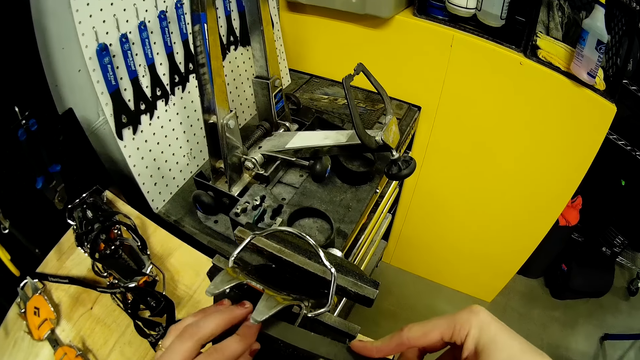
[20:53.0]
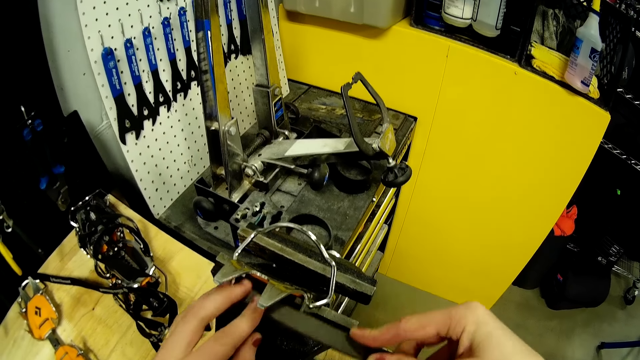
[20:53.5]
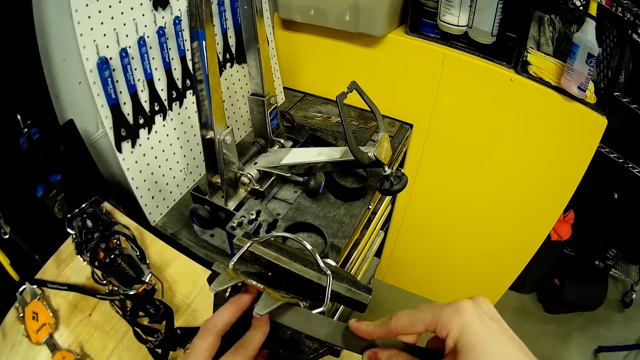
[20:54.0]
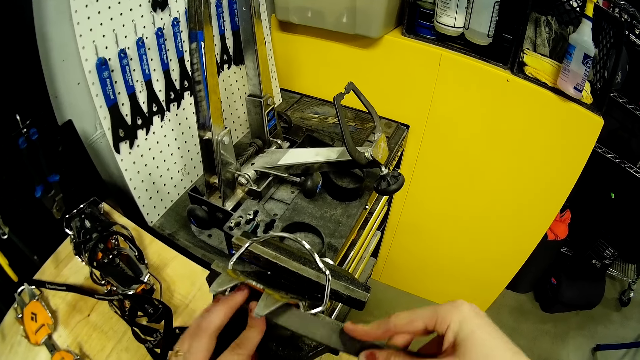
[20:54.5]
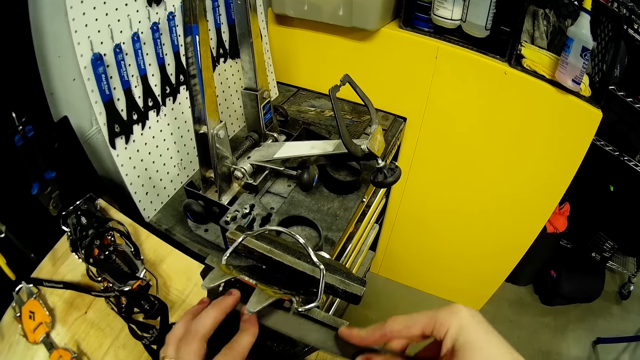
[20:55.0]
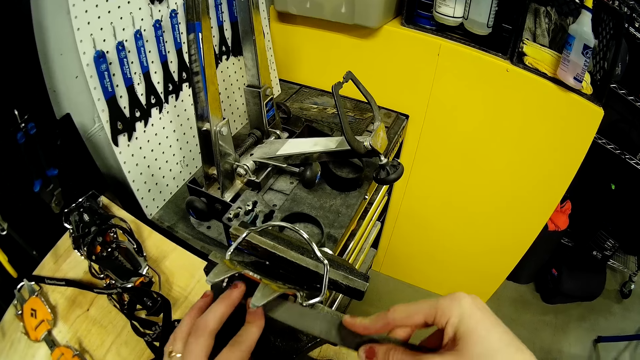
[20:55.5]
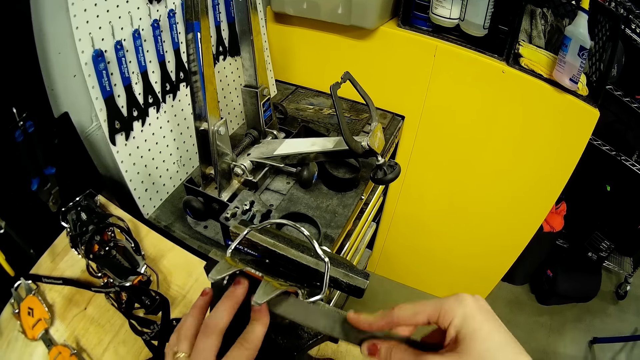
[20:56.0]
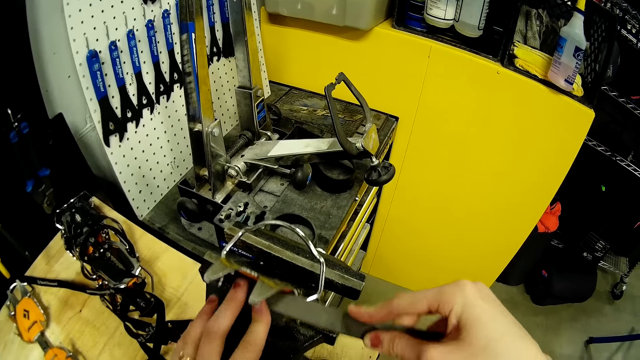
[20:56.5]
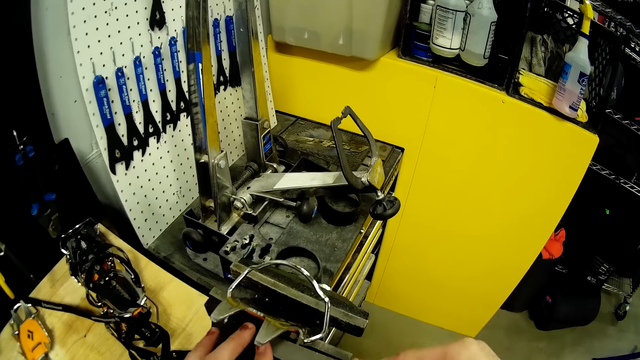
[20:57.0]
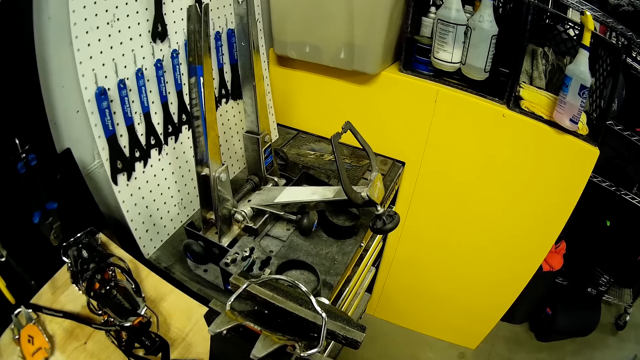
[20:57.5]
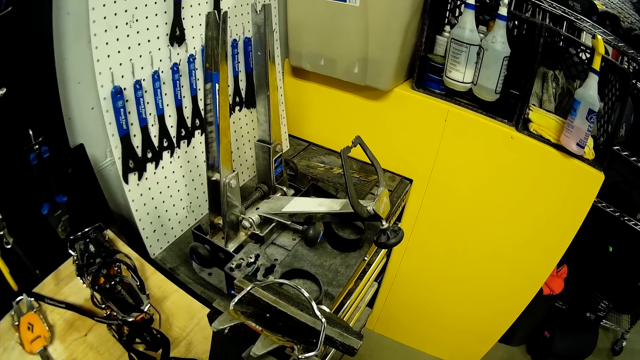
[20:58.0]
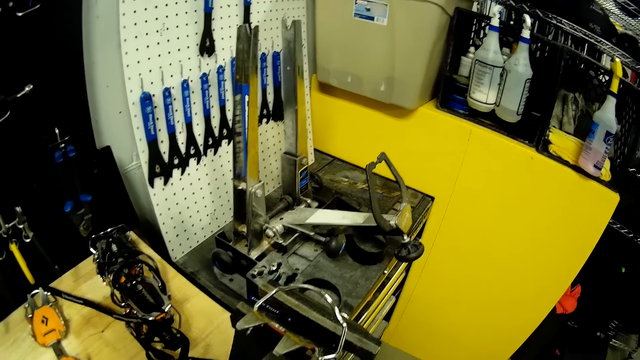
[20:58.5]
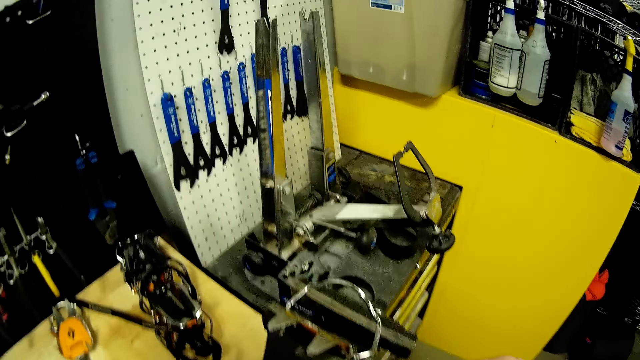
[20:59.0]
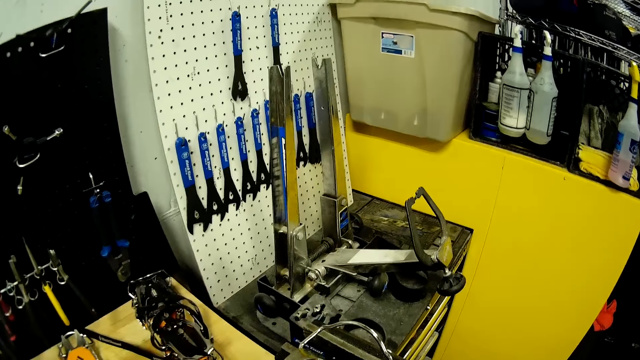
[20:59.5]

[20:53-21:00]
The camera wearer sharpens a file in his hands on the anvil.
